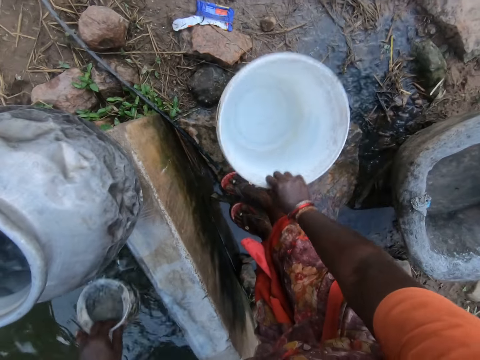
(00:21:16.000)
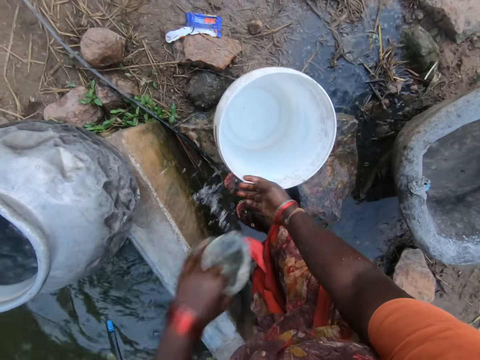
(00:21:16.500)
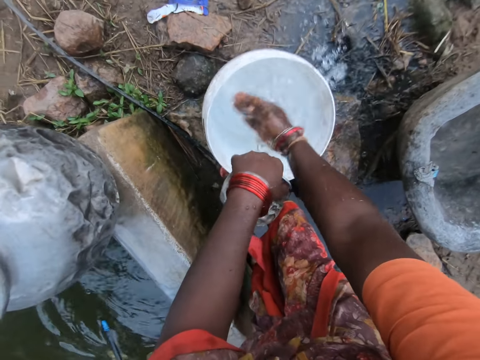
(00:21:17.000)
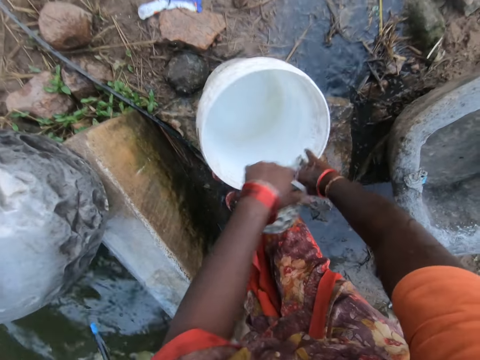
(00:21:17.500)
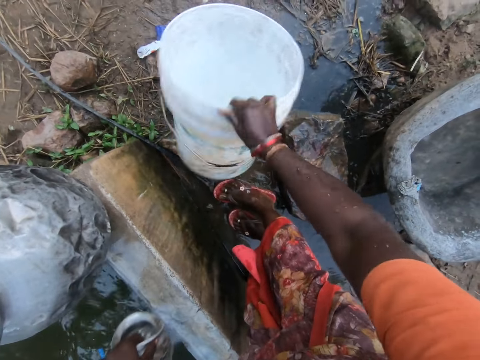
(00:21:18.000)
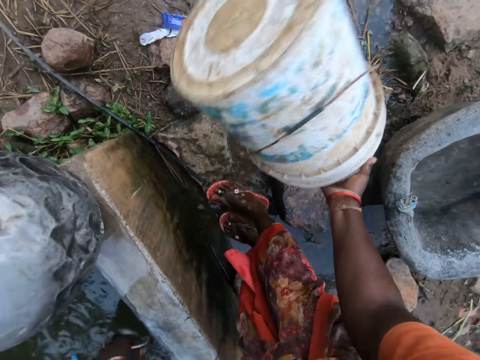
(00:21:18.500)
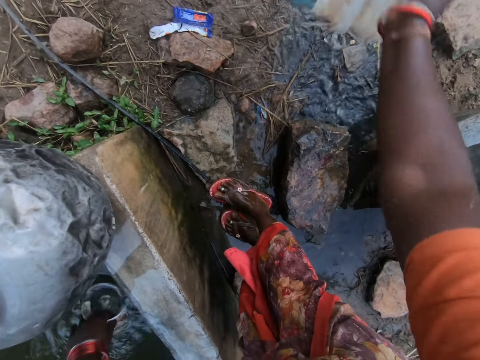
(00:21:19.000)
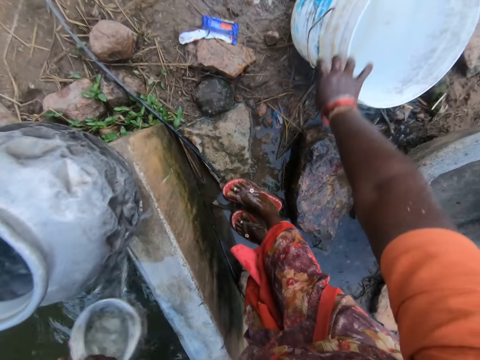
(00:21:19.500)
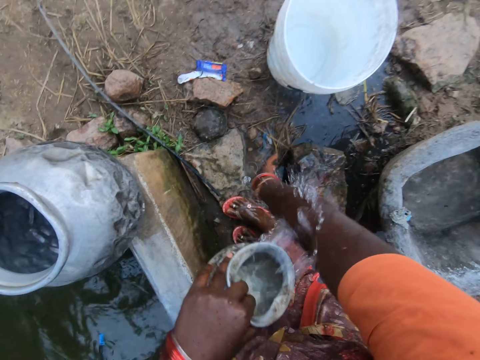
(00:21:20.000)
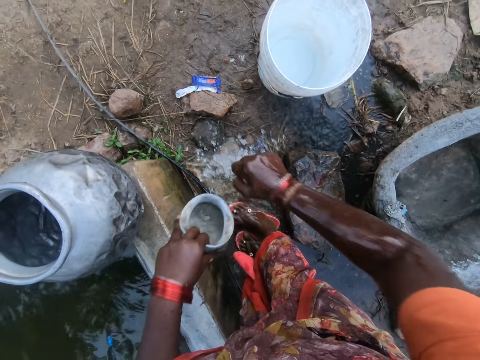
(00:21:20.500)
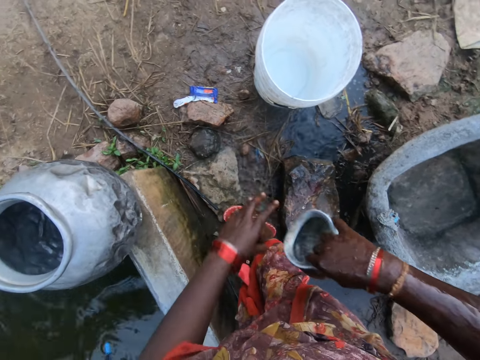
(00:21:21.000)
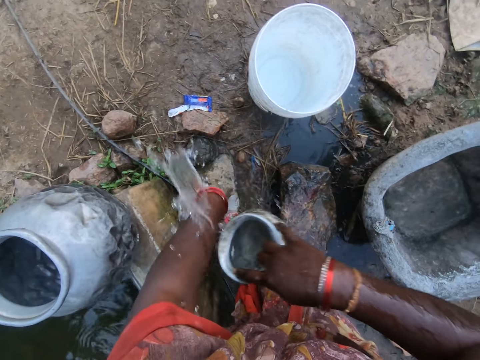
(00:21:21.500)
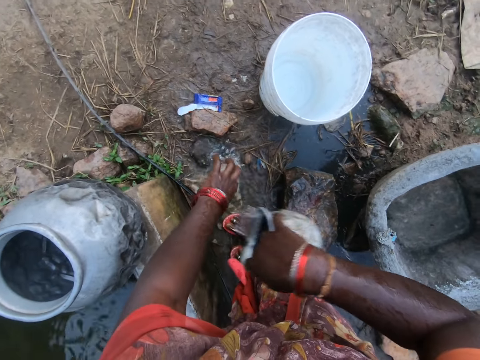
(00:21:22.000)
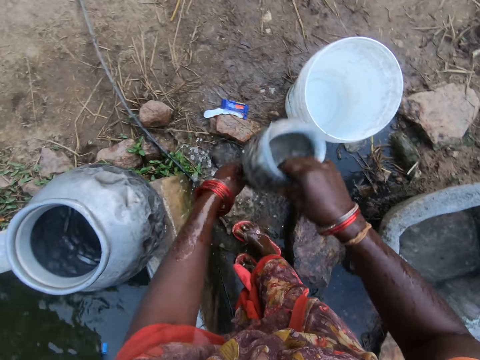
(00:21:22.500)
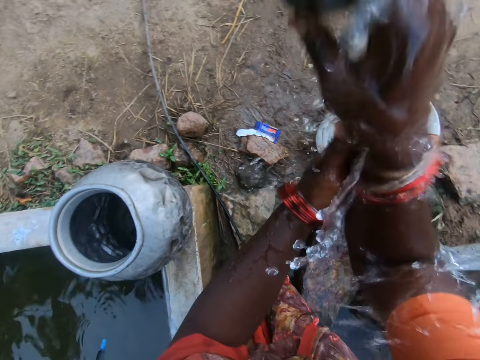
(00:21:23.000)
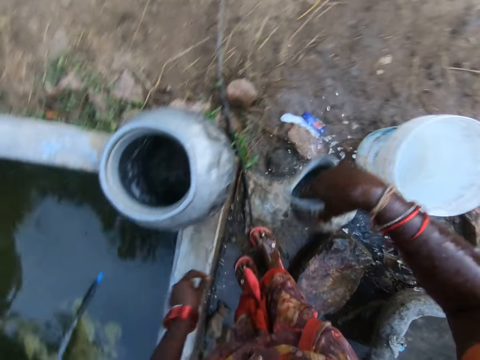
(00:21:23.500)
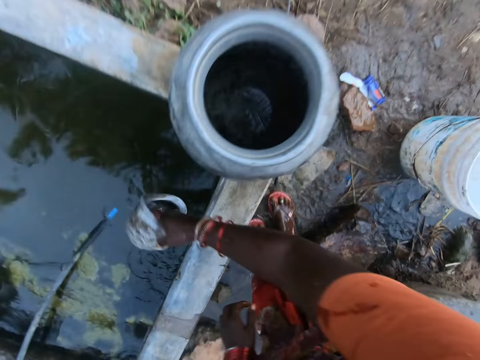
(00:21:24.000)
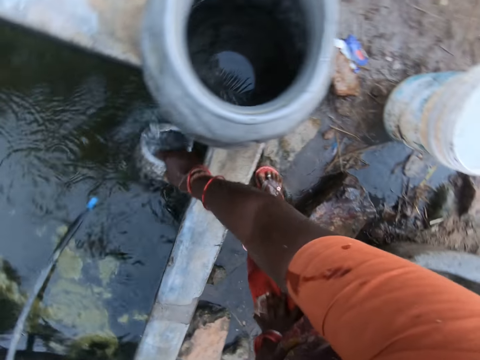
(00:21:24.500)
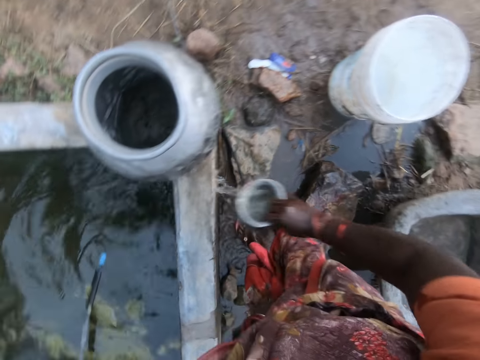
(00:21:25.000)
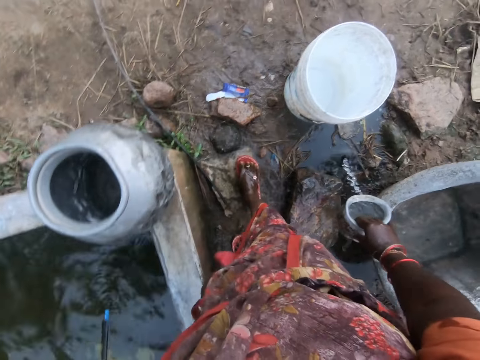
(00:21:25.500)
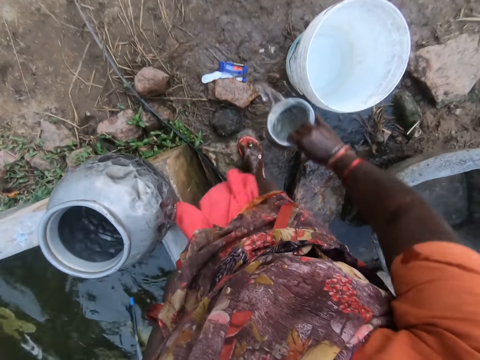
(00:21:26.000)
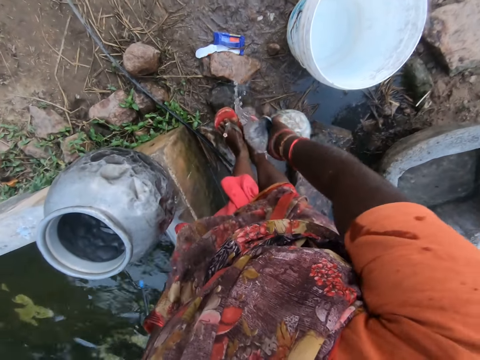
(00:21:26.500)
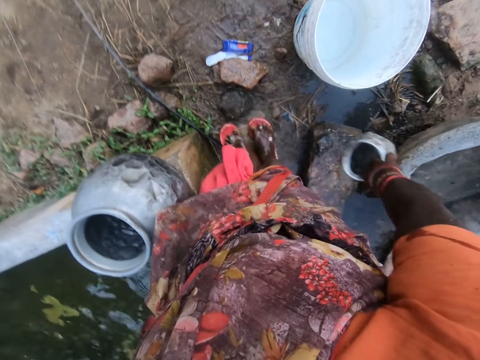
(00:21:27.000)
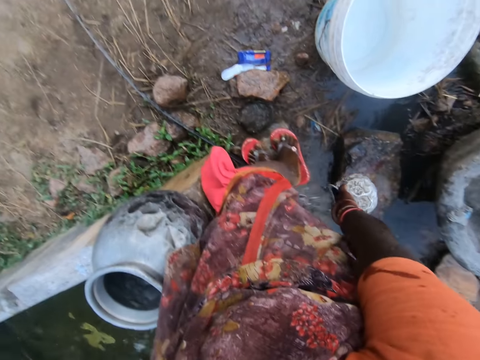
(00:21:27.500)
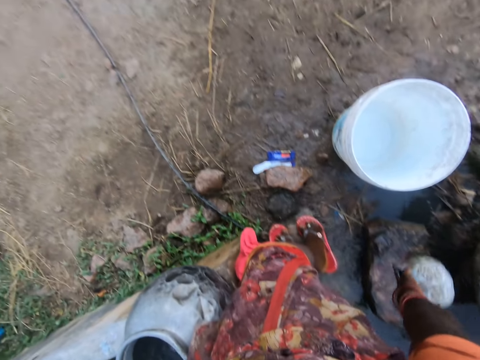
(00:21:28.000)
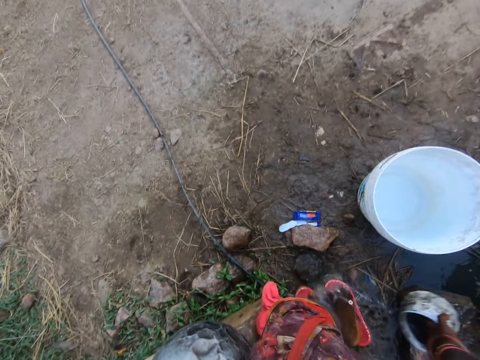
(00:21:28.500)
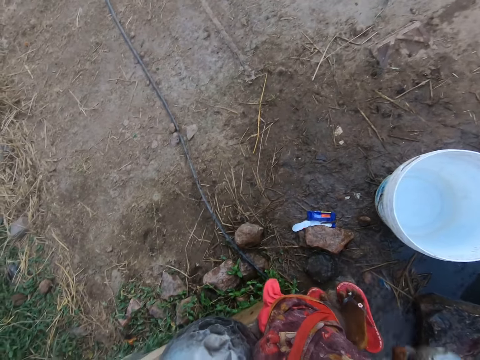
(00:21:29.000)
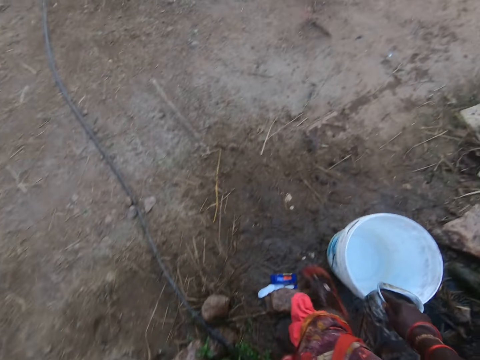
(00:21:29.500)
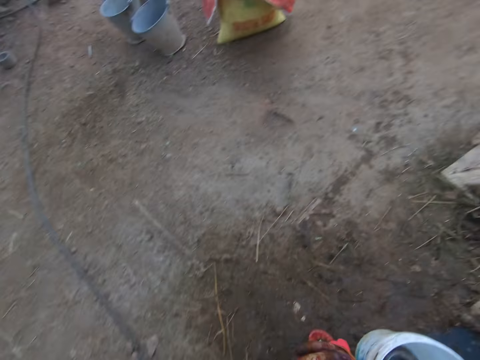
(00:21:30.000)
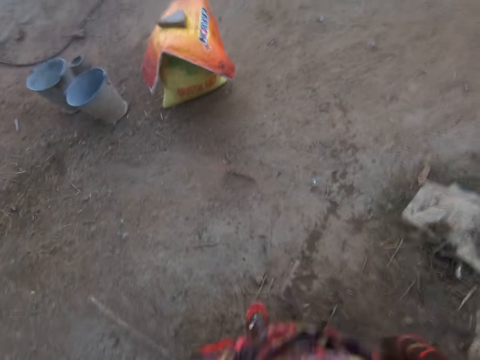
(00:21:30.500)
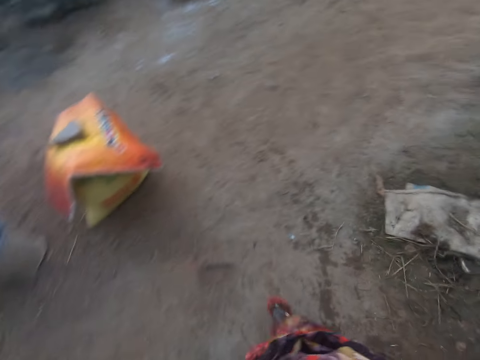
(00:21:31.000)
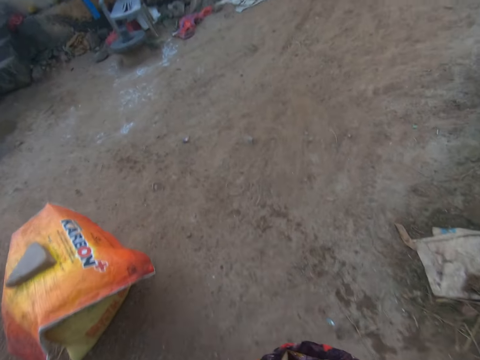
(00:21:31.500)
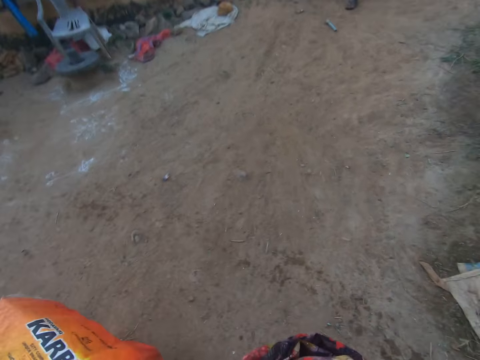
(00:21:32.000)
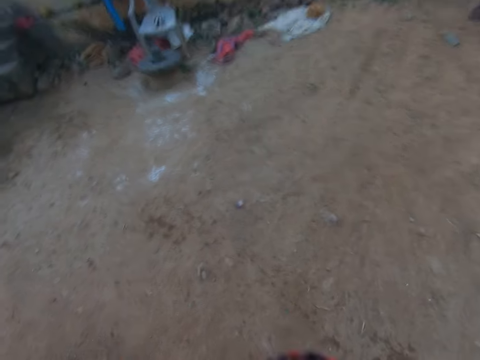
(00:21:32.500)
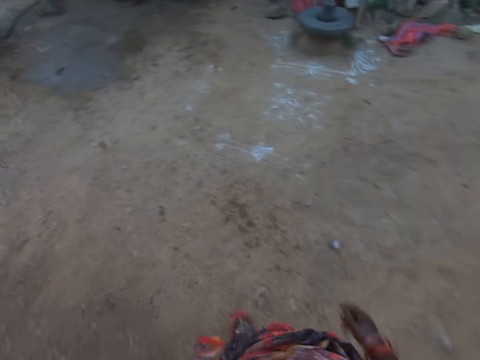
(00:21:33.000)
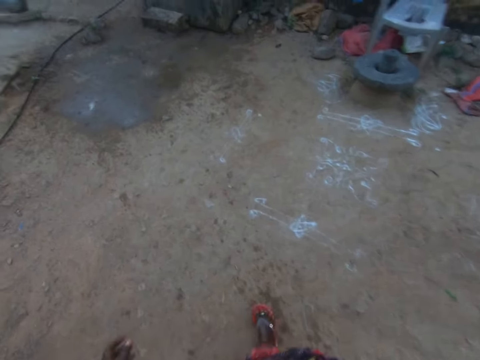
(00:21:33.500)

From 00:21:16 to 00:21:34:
The camera wearer packs water from the pond with the bowl. She drops the bucket on the floor. She pours the water in the bowl into the bucket. She pours water onto her hand. She takes the bucket. She pours the water in the bucket on the floor. She packs water from the pond with the bowl. She drops the bowl on the floor. She puts the bucket down. She pours some water from the bowl on her right hand. She switches the bowl to her right hand and pours the water in the bowl on her left hand. She packs water from the pond with the bowl. She pours the water in the bowl on her feet. She drops the bowl into the bucket on the floor. She walks in the compound towards a pot outside.

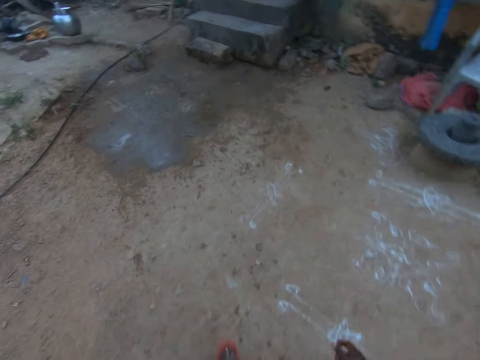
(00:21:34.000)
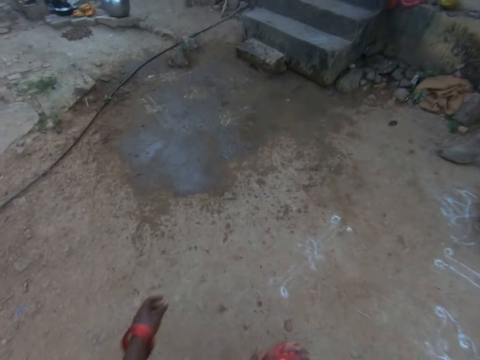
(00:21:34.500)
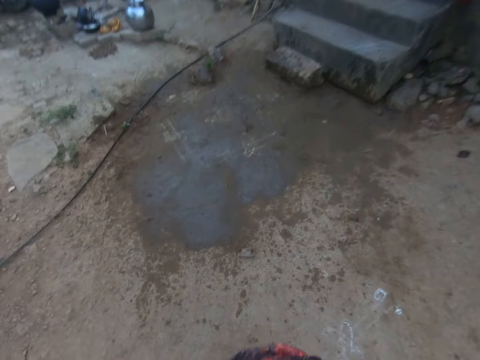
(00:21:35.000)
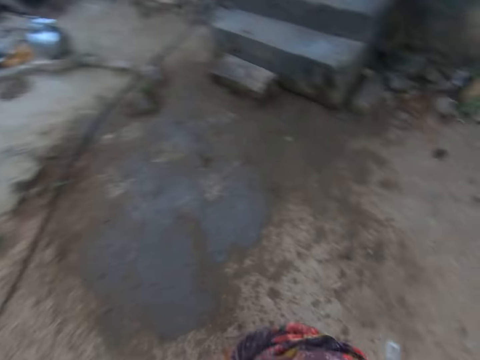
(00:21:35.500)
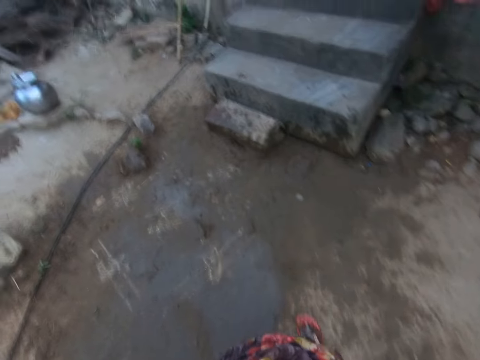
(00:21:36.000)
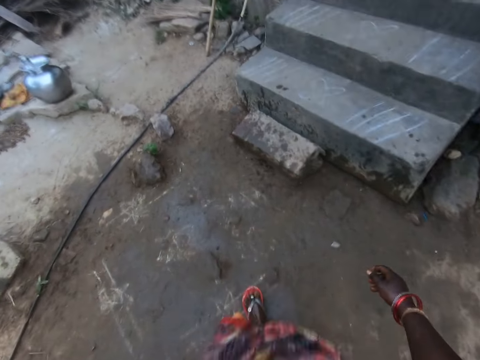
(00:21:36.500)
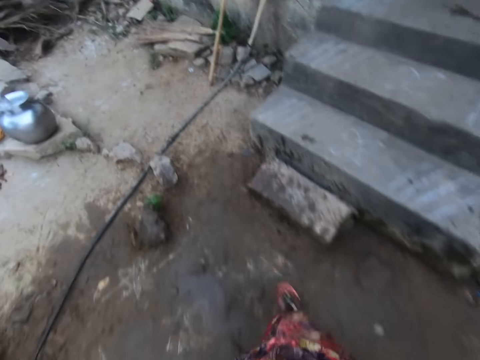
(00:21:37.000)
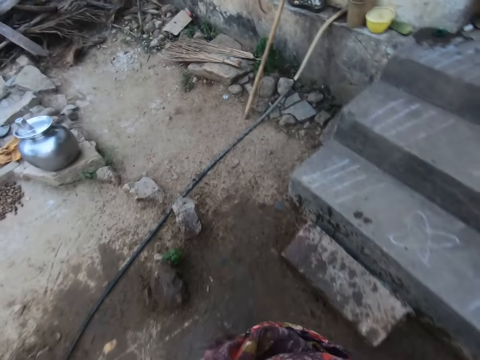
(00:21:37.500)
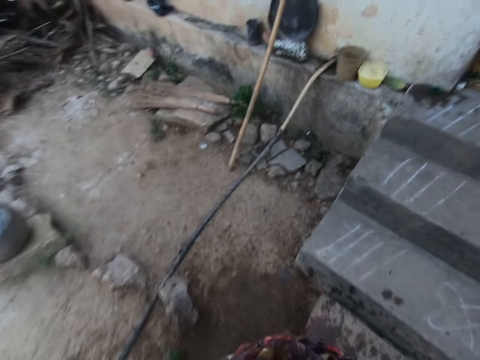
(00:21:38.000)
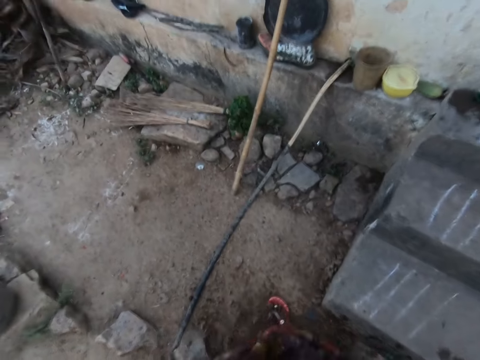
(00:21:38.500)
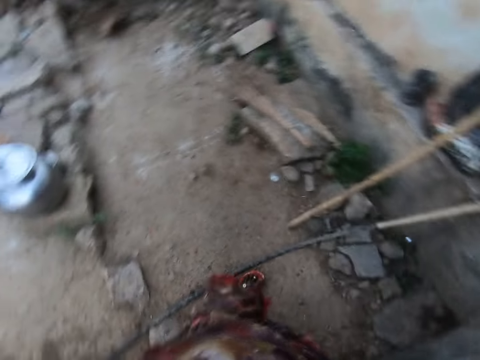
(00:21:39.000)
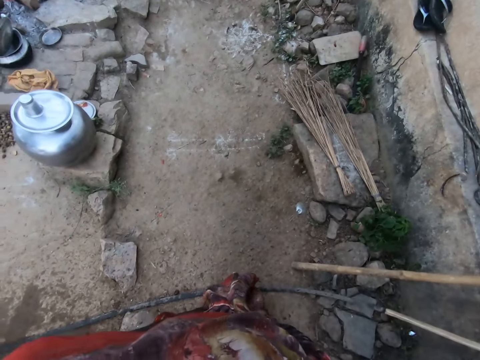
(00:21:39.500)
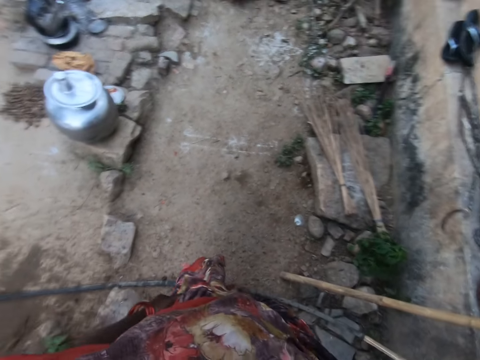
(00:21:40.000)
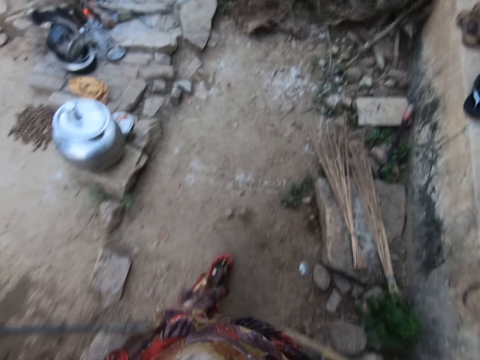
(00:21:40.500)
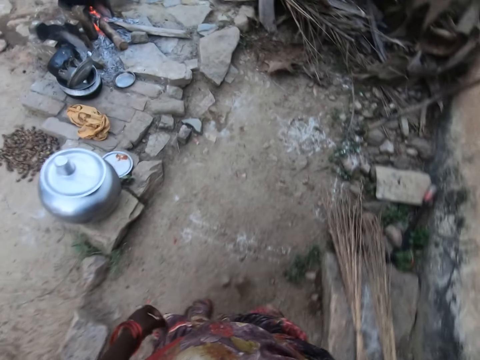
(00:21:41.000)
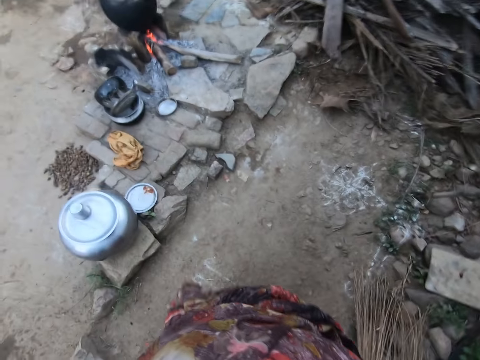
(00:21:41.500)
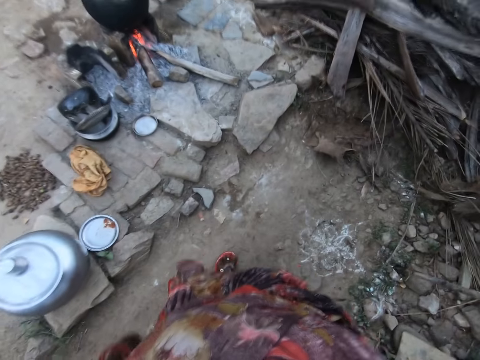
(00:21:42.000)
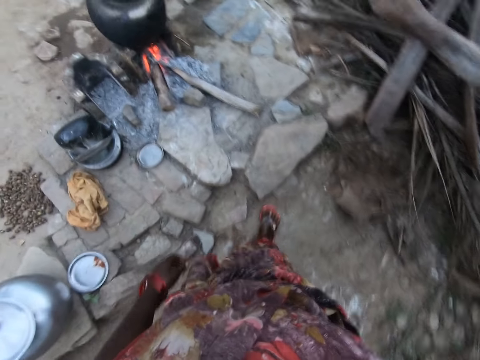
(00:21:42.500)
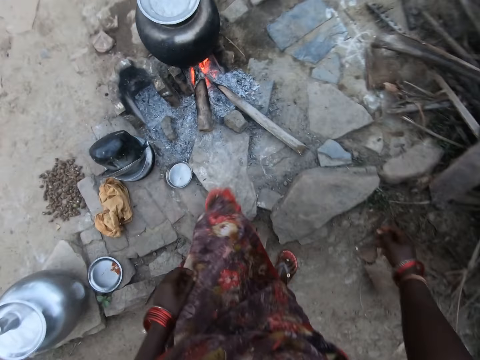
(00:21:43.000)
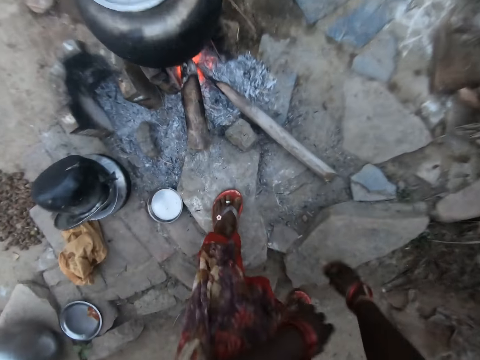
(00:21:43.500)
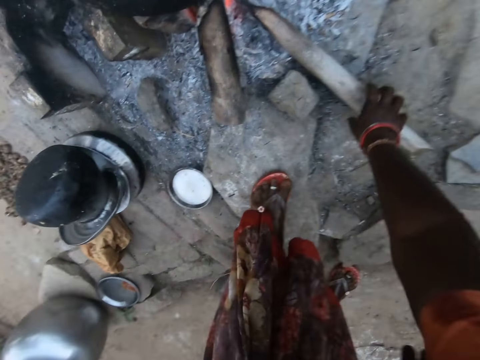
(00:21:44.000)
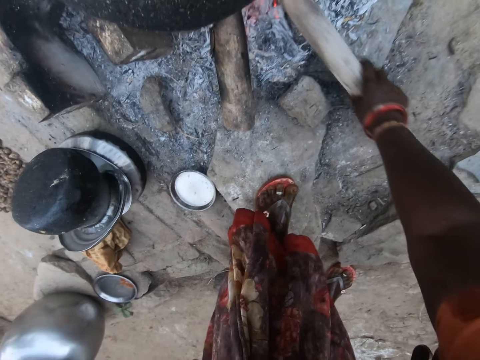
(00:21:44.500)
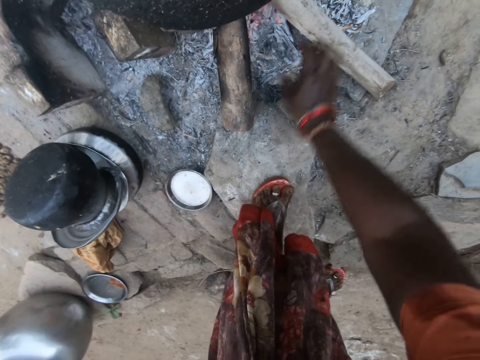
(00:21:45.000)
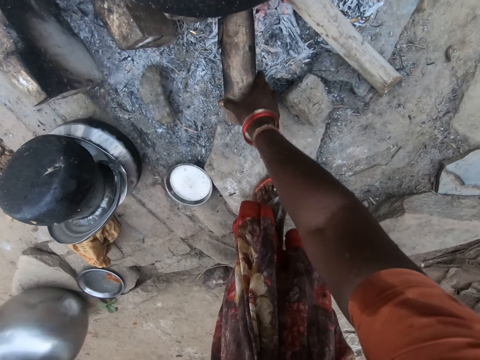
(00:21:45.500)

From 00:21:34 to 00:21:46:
The camera wearer holds firewood. She moves the firewood under the pot into the fire place with her right hand.
